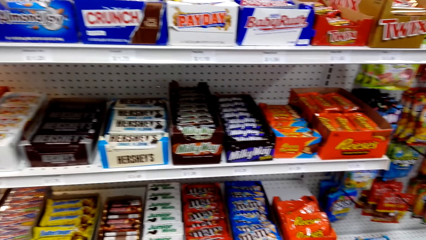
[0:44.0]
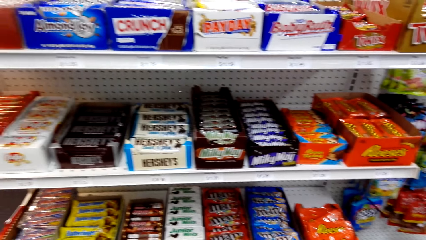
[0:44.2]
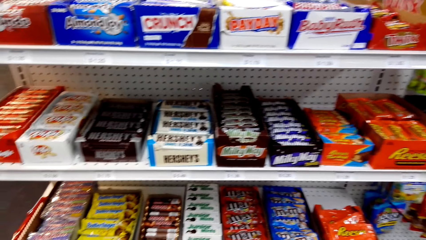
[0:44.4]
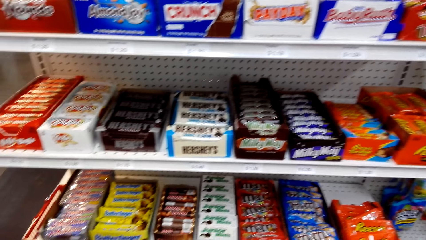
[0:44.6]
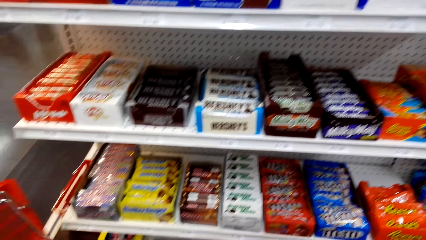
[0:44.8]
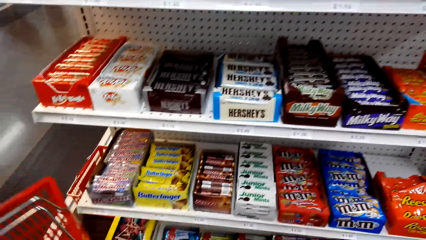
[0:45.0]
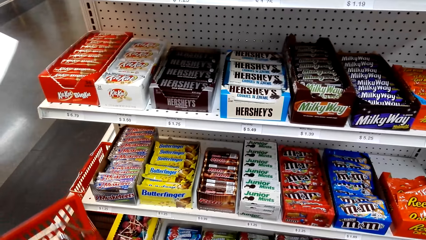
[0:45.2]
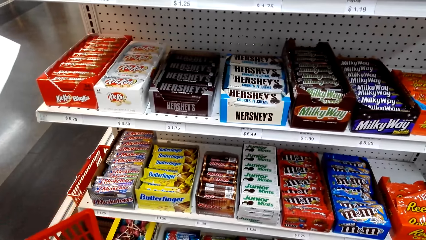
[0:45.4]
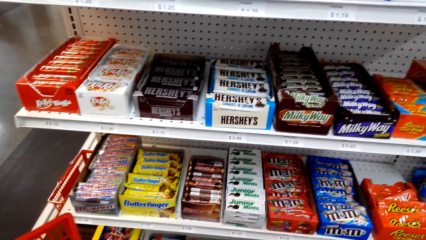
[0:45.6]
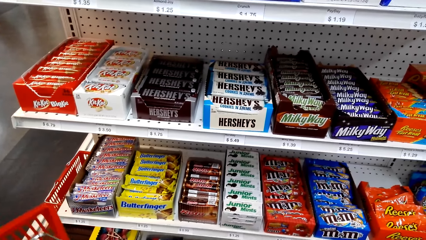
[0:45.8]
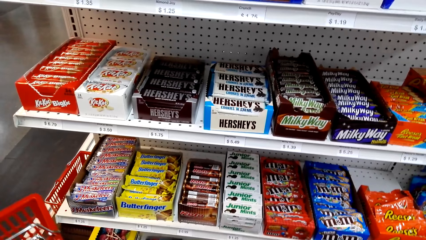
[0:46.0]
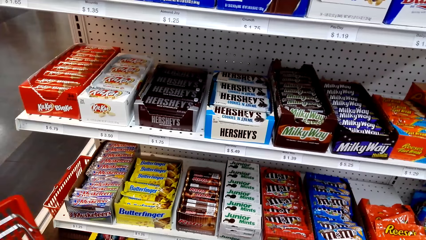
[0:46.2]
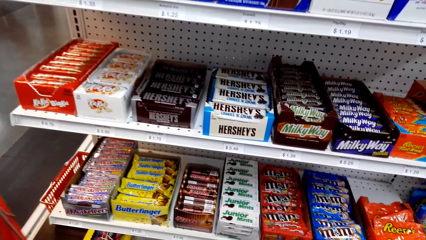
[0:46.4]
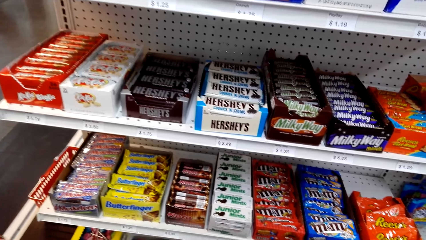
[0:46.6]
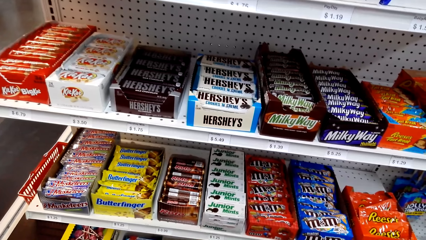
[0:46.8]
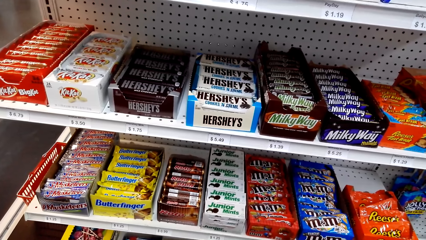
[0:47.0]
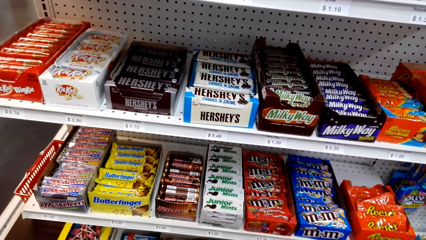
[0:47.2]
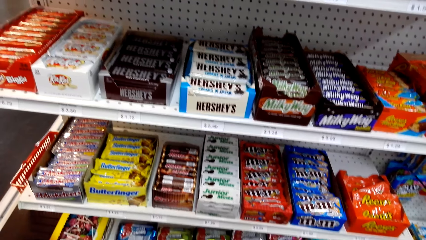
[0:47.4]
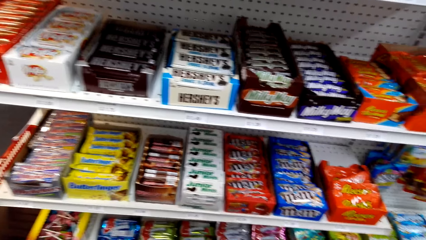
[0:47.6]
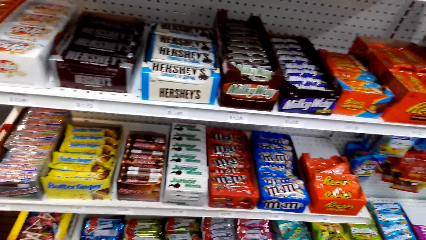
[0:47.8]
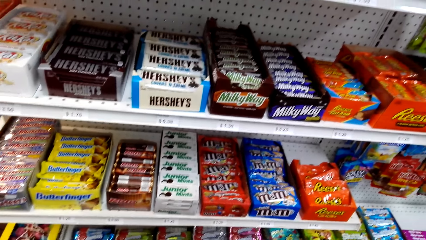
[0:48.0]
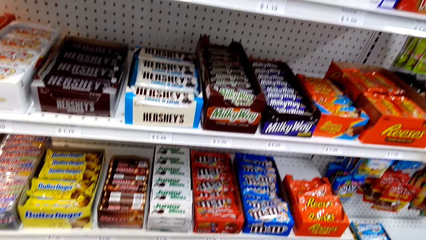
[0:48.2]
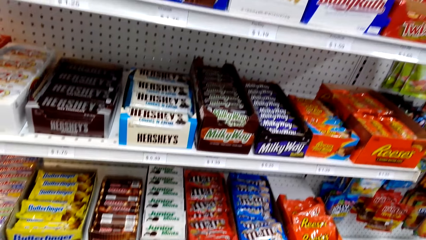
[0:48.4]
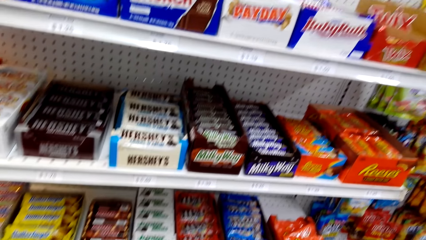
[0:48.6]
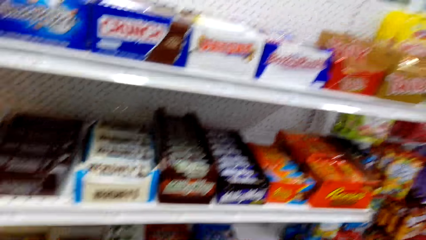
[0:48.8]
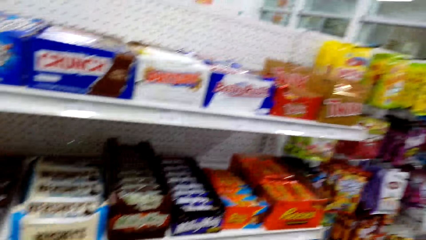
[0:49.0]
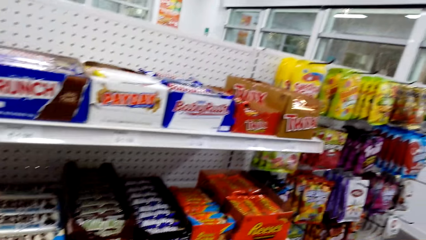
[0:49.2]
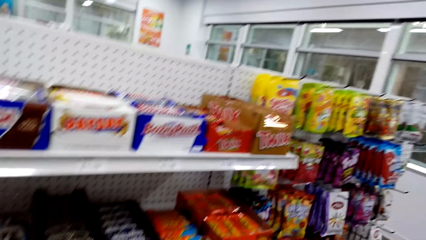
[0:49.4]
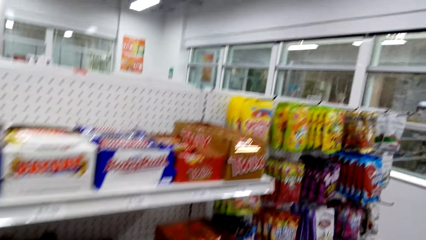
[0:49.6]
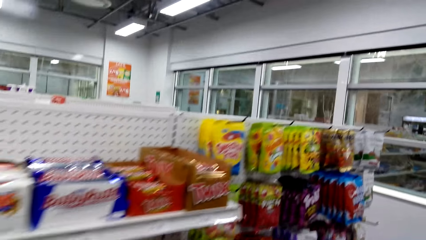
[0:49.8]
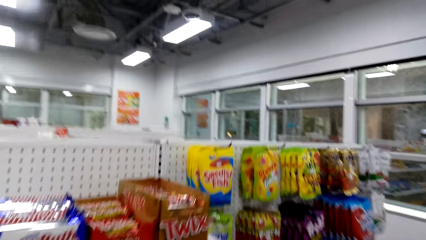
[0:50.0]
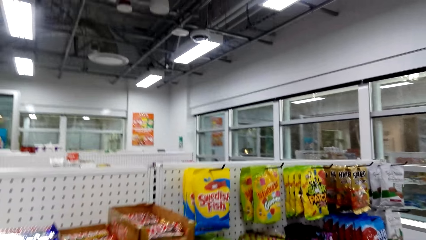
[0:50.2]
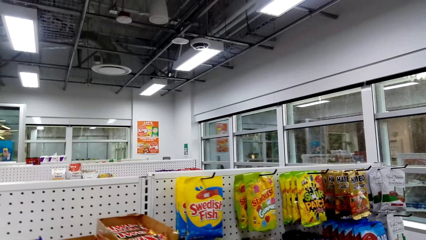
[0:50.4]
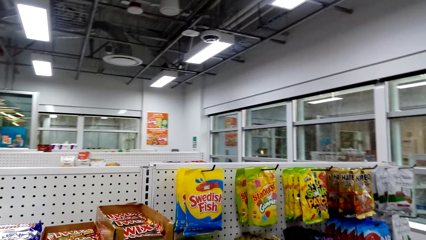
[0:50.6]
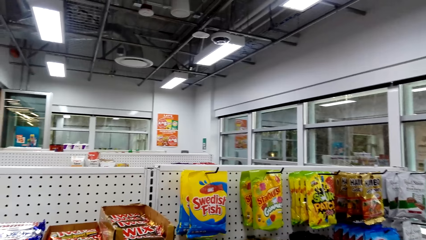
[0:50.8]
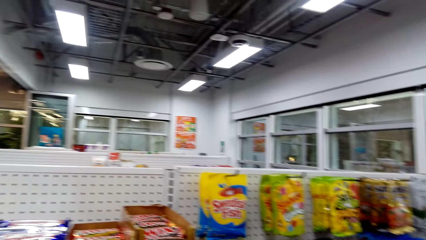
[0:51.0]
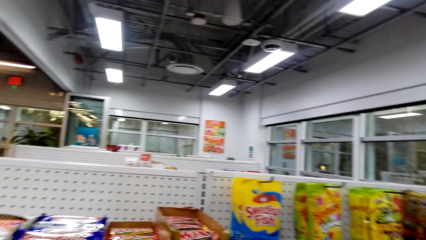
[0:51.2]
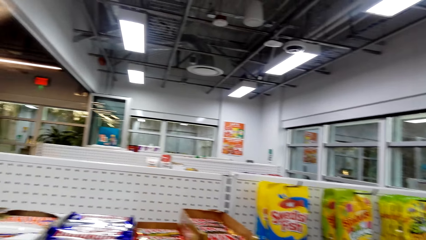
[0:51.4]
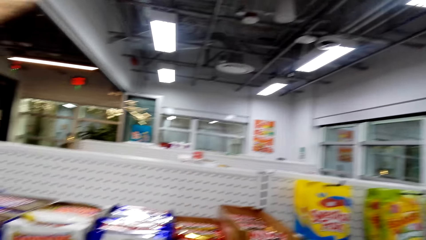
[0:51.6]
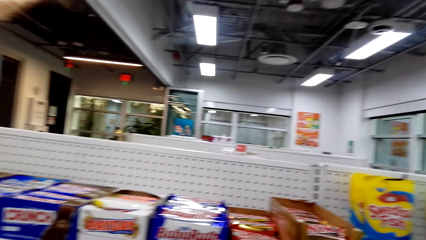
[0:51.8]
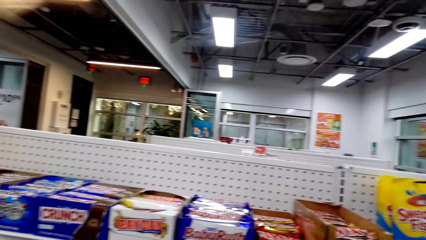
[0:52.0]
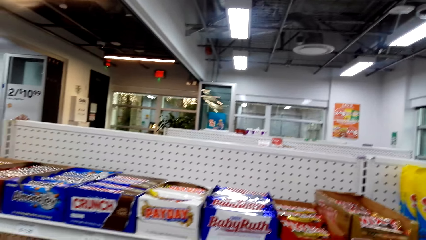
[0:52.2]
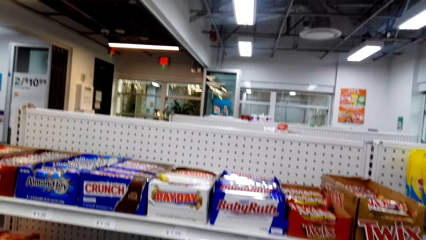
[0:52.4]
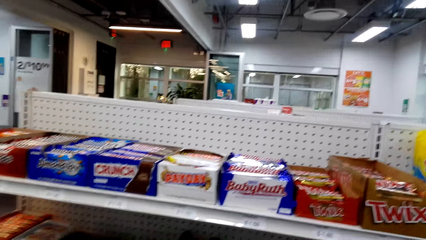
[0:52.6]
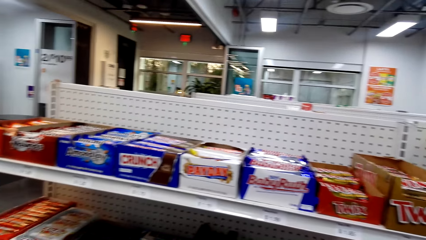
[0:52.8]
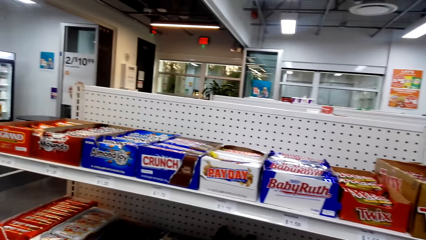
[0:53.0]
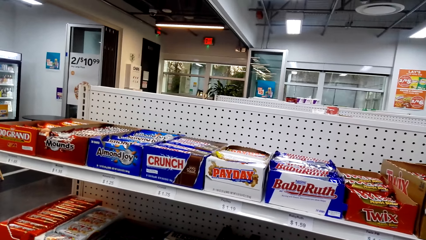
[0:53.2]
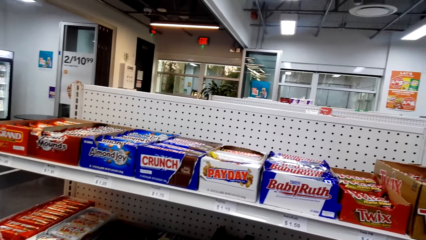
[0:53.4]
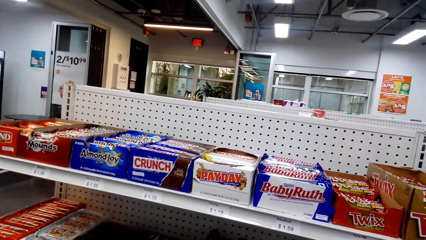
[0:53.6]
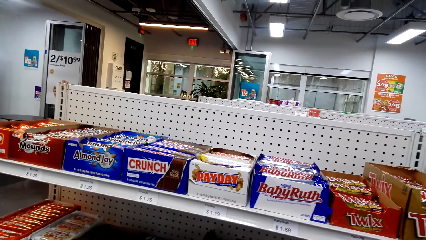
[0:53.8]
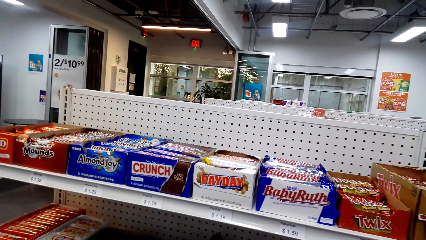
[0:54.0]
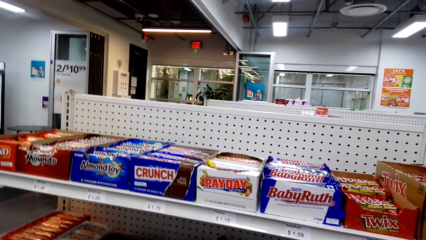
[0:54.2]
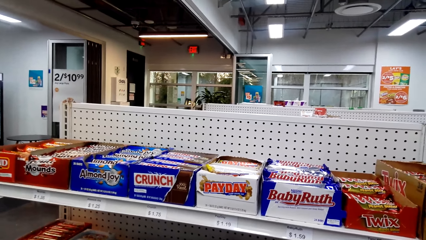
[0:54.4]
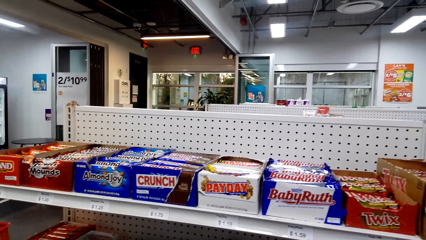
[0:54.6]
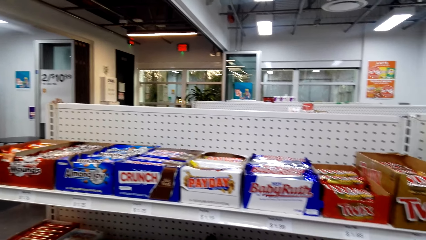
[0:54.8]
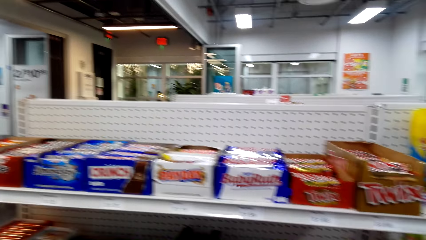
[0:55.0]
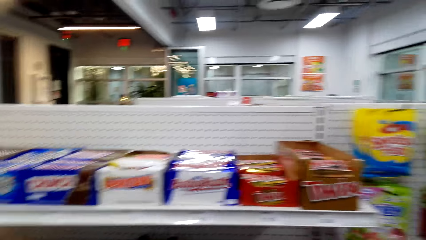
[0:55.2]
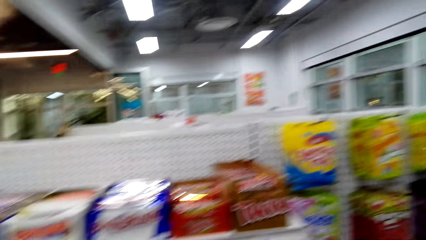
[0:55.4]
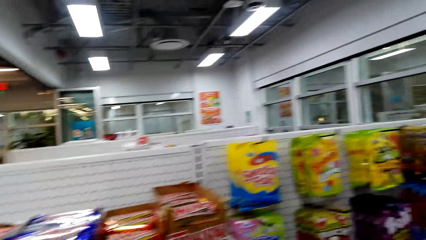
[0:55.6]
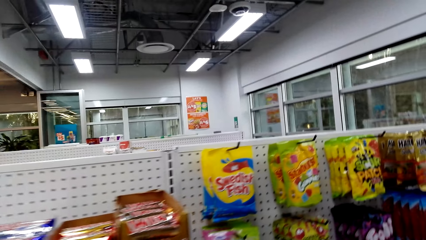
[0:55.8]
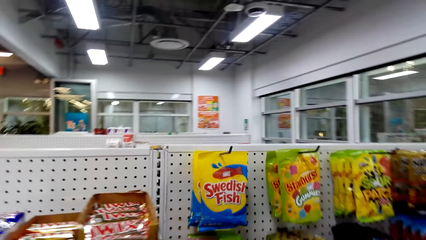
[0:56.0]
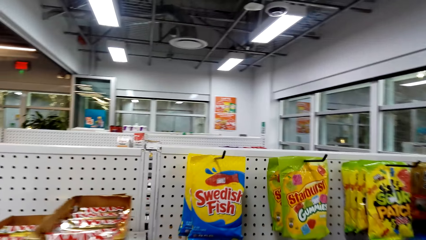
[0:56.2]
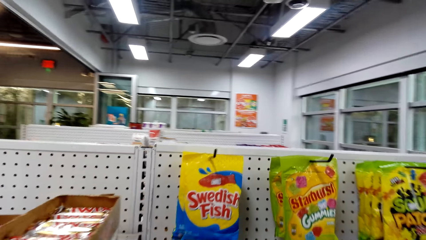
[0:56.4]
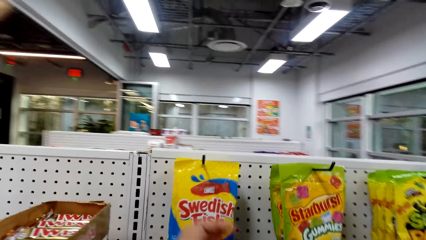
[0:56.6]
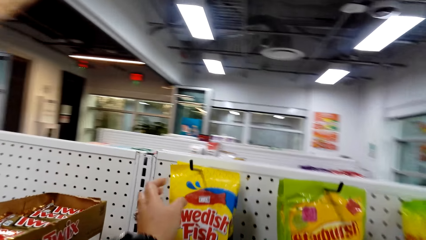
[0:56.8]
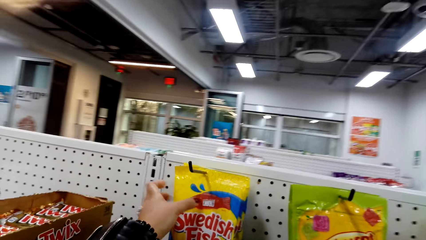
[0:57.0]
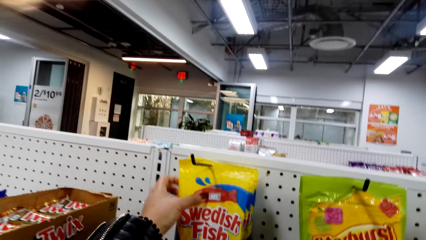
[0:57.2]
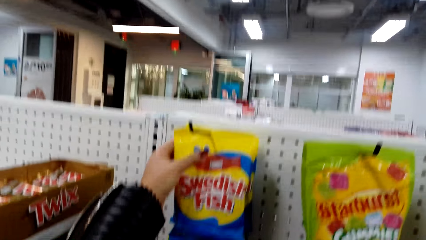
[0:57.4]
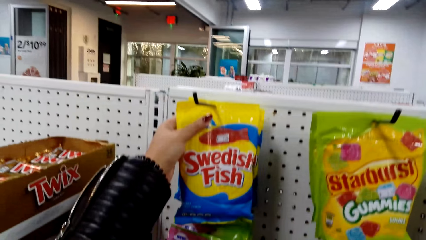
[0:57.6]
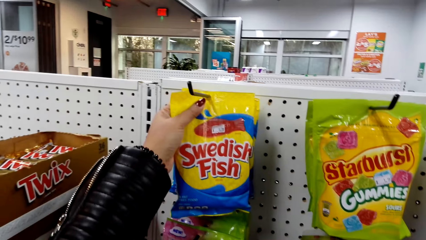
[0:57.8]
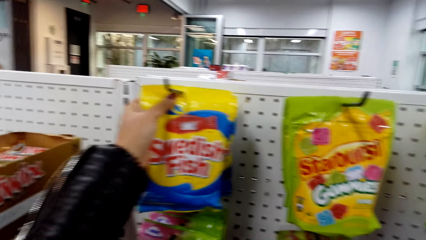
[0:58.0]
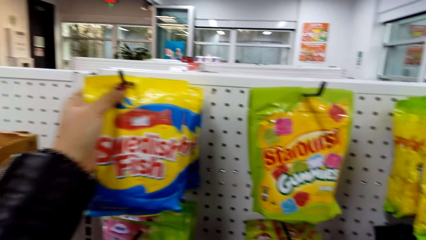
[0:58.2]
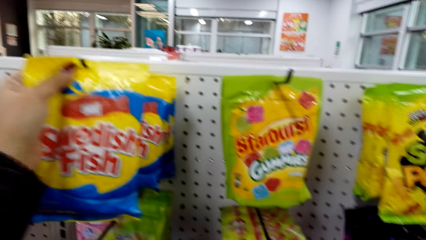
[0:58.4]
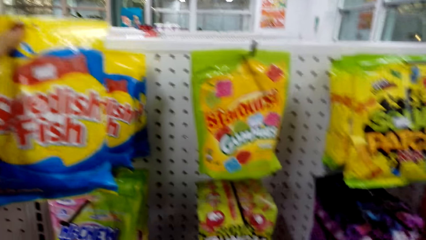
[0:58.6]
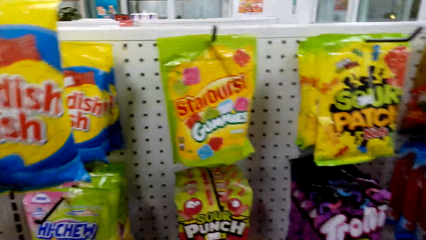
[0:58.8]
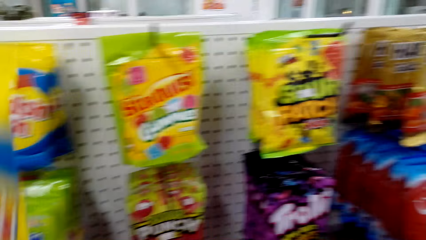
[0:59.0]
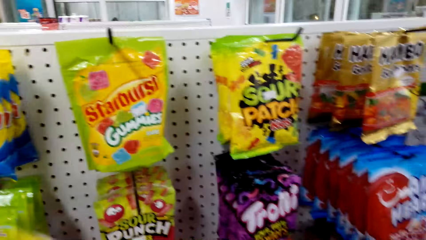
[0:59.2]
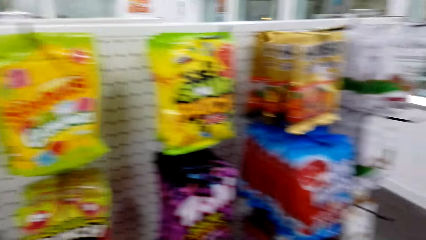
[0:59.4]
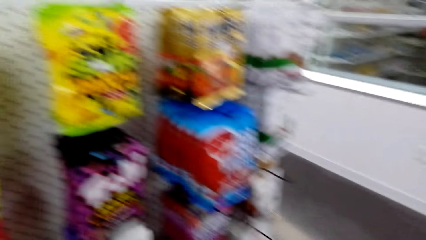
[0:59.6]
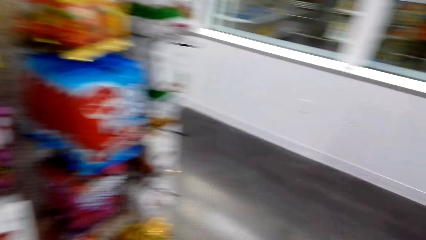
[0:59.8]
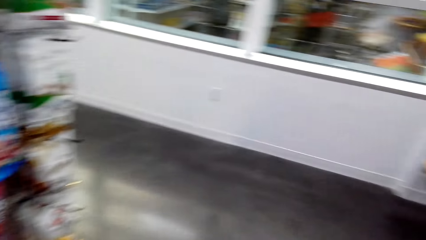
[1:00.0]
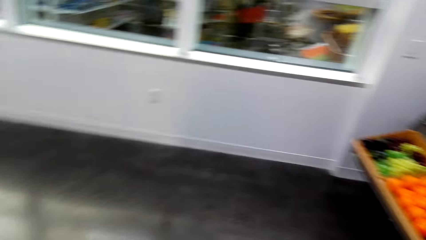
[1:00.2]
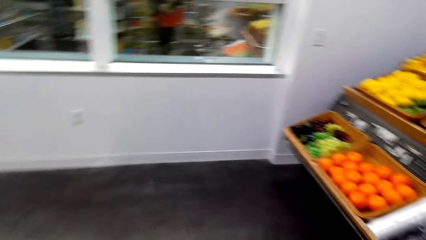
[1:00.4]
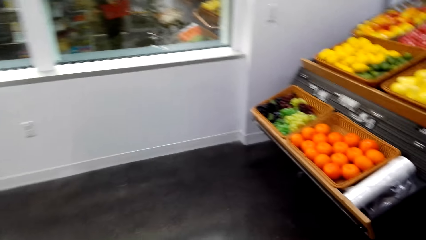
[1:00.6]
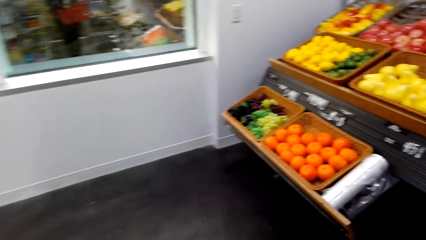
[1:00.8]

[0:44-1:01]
The camera wearer moves around. They pick up the Swedish Fish.
